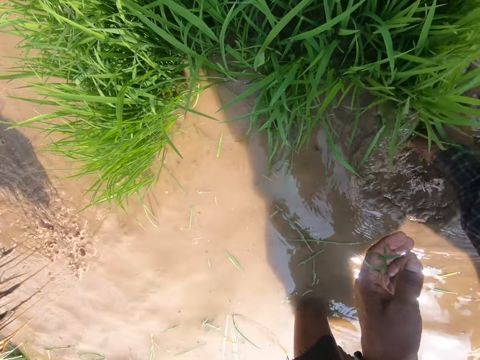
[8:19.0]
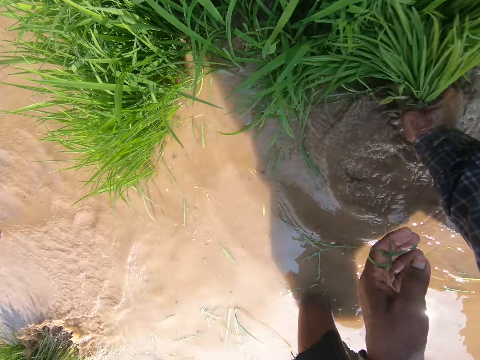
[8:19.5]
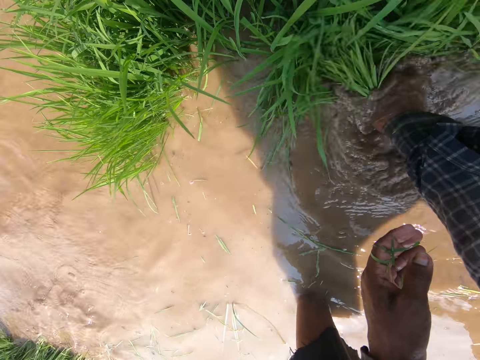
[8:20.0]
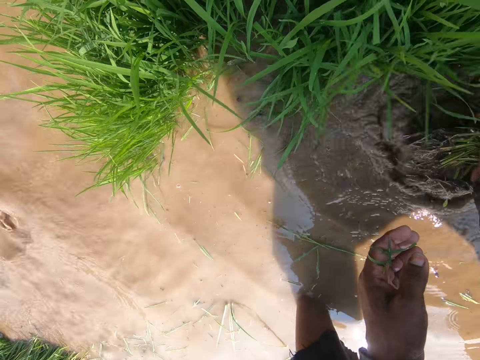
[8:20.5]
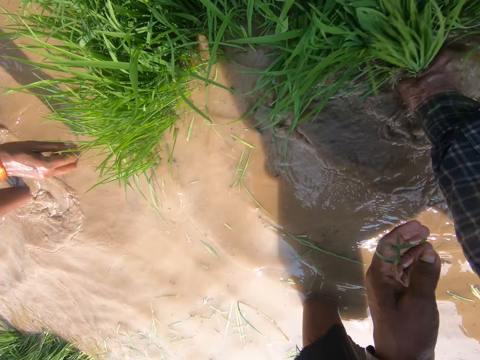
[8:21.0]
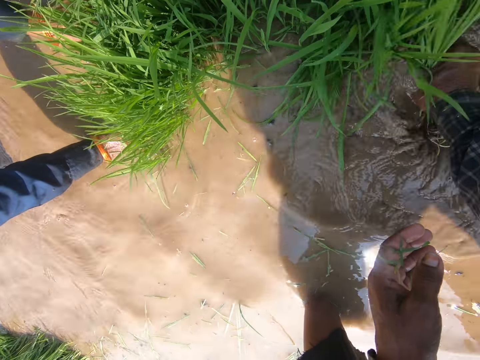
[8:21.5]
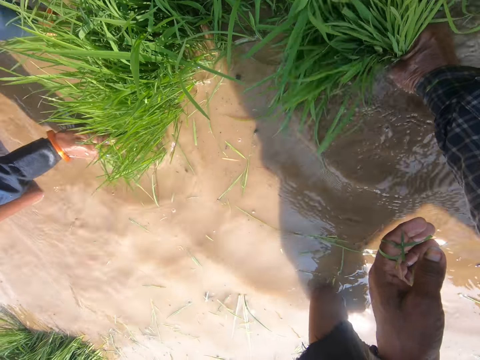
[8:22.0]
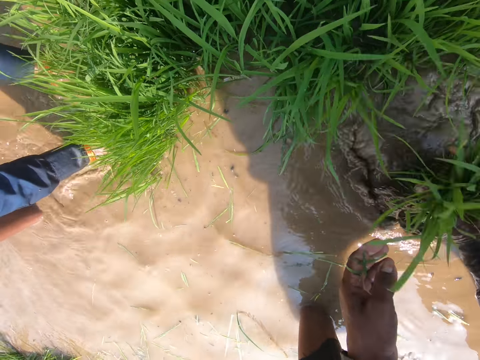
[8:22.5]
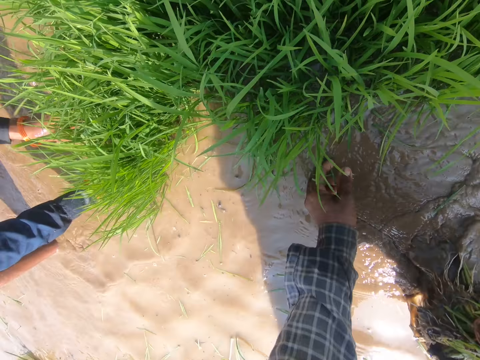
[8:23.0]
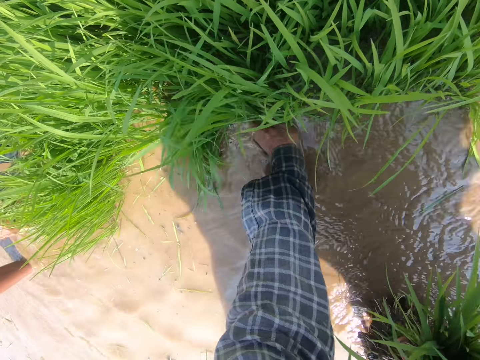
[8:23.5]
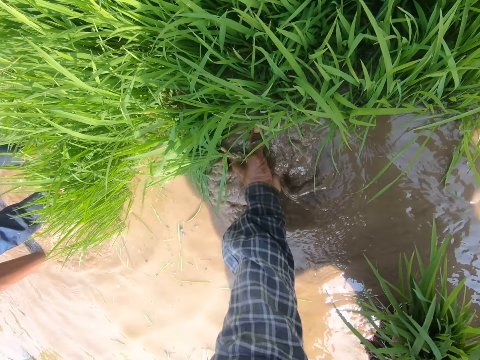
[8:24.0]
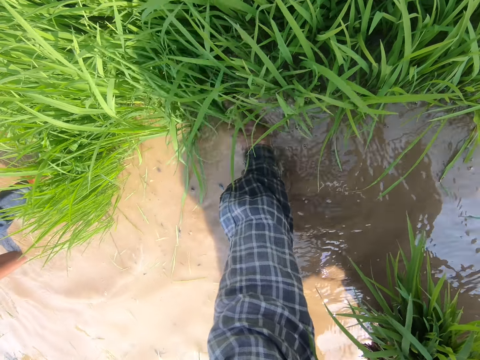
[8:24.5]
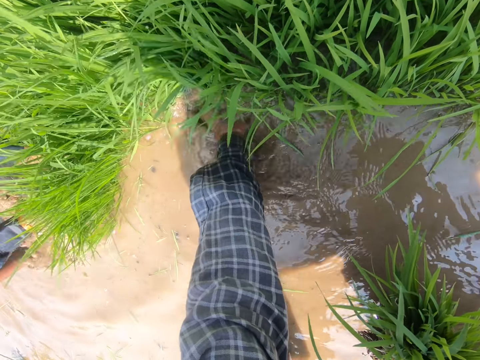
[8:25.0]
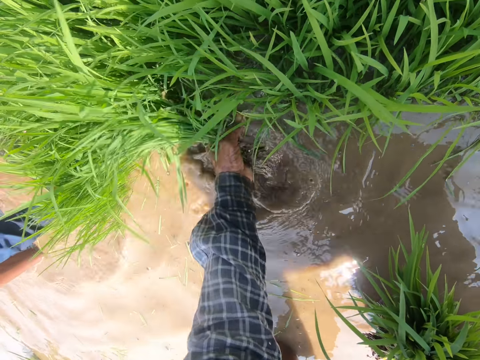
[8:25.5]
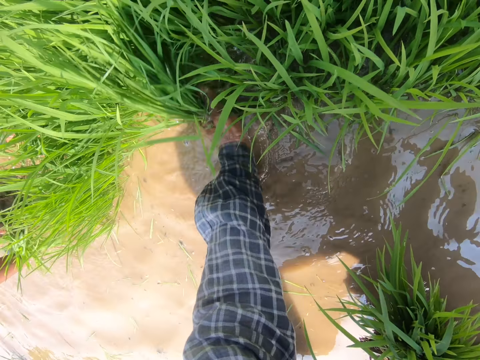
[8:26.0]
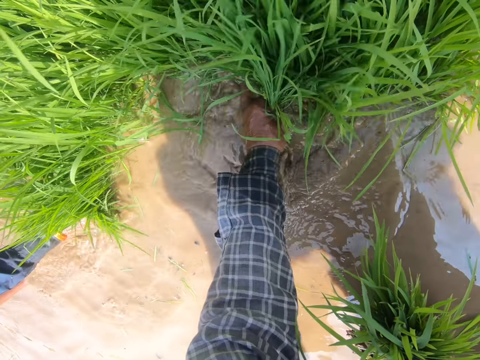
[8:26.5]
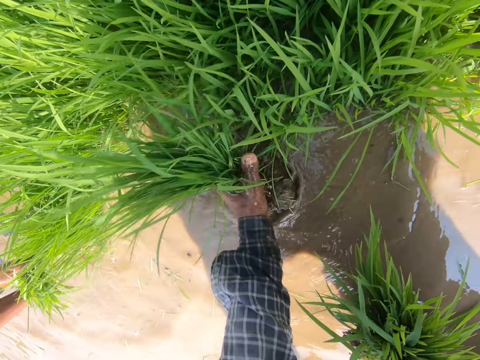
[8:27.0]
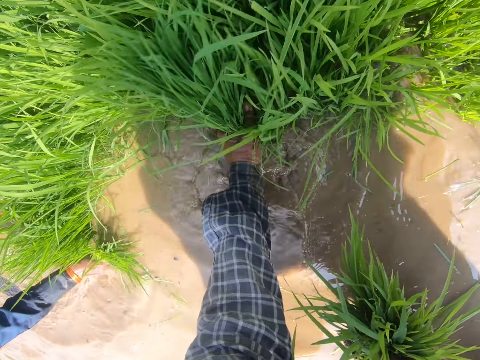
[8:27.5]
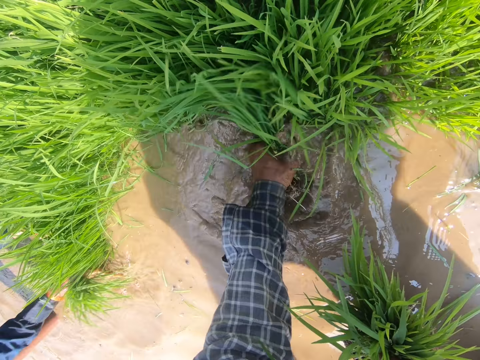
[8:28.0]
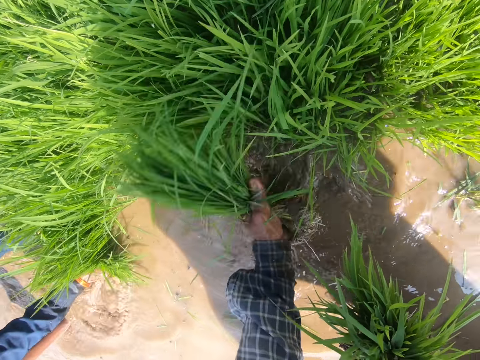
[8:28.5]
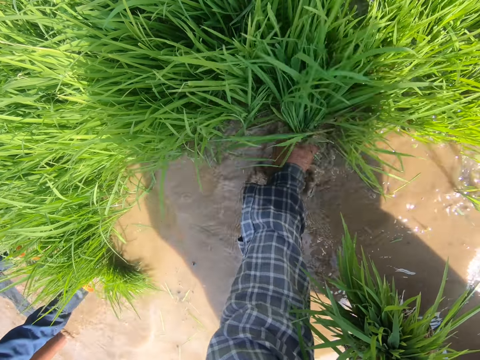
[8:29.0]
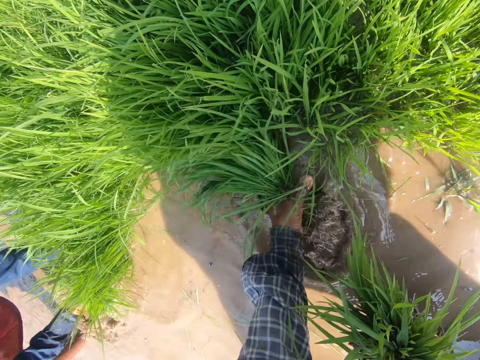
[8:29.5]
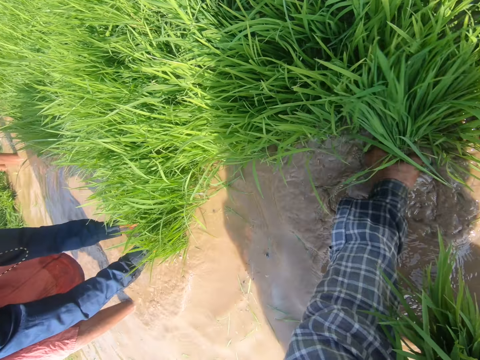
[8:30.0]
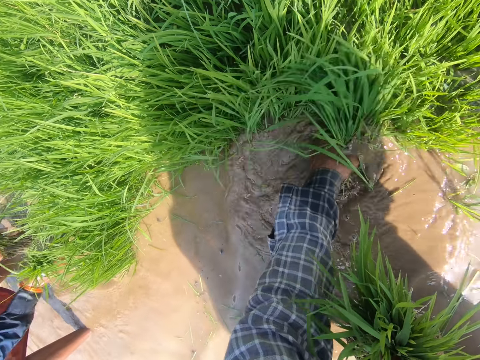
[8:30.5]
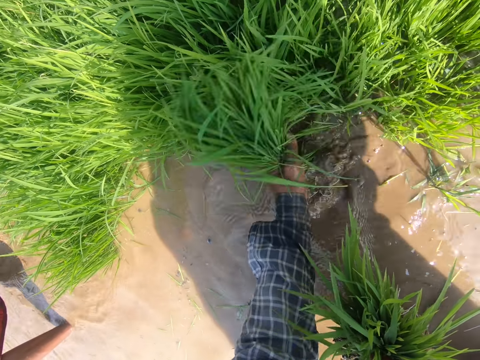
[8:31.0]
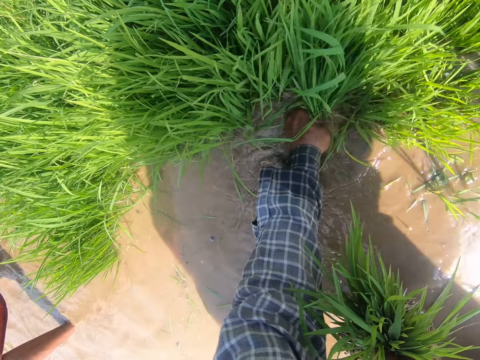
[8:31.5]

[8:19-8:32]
A person pulls rice. The camera wearer pulls rice with his right hand. He pulls rice with his left hand. The person pulls rice with his hand. The camera wearer pulls rice with his left hand.

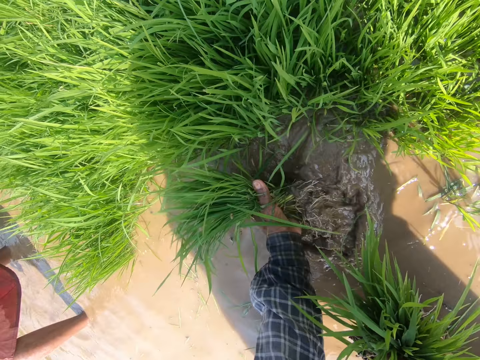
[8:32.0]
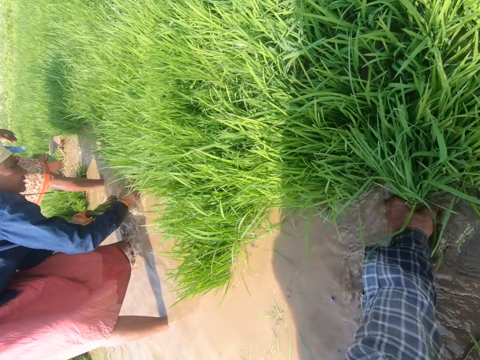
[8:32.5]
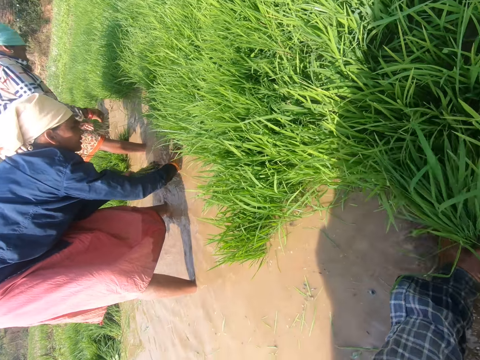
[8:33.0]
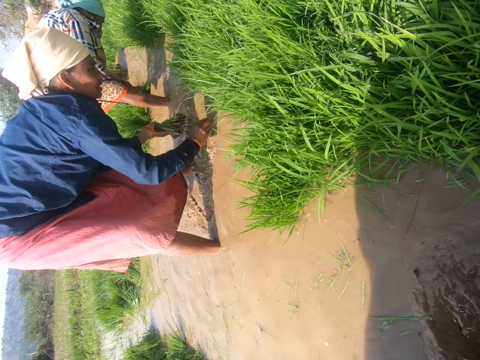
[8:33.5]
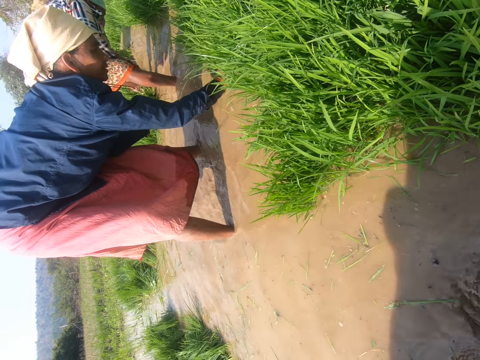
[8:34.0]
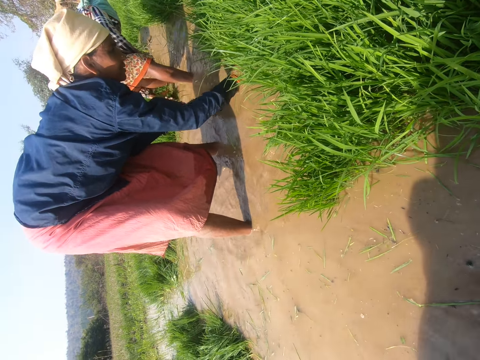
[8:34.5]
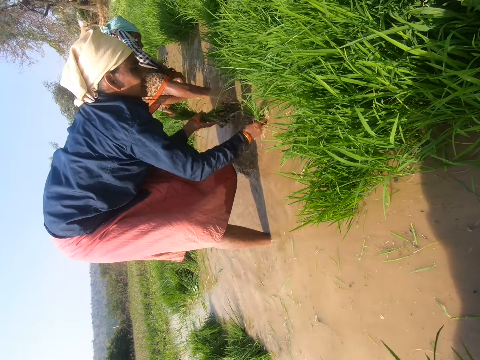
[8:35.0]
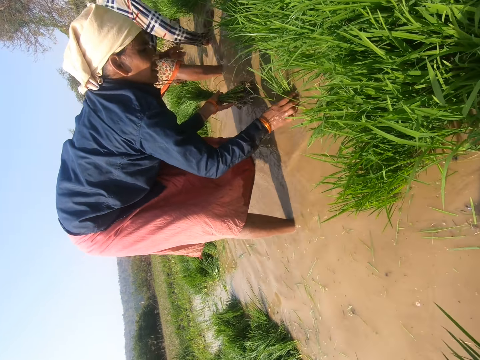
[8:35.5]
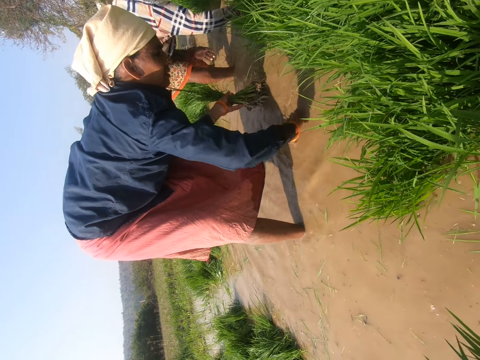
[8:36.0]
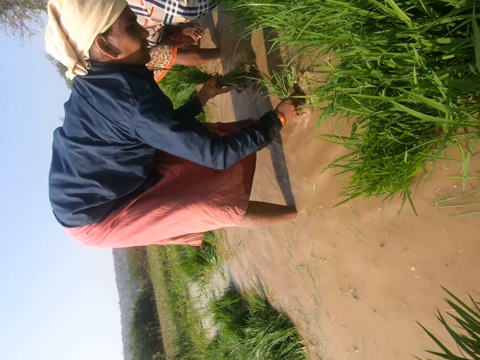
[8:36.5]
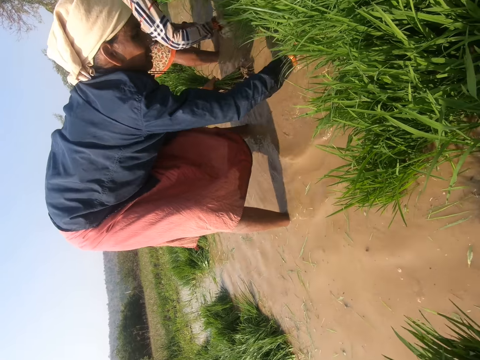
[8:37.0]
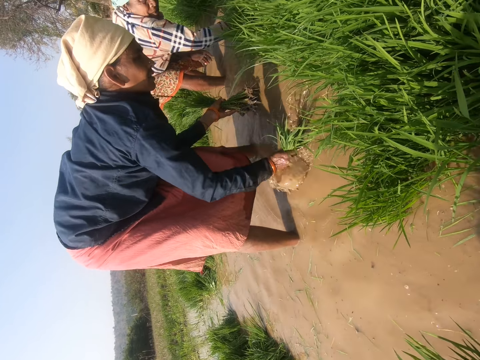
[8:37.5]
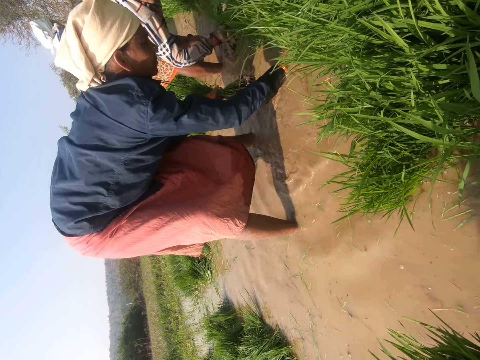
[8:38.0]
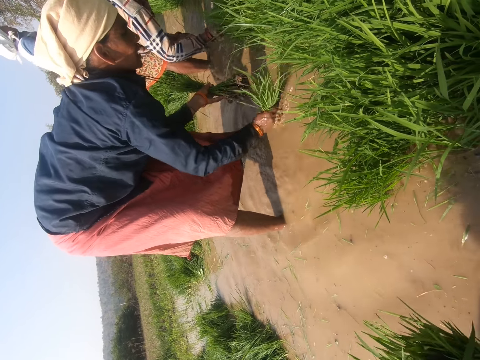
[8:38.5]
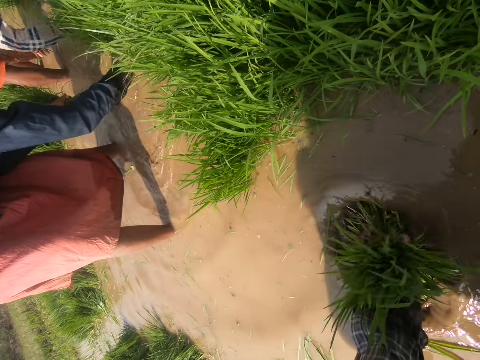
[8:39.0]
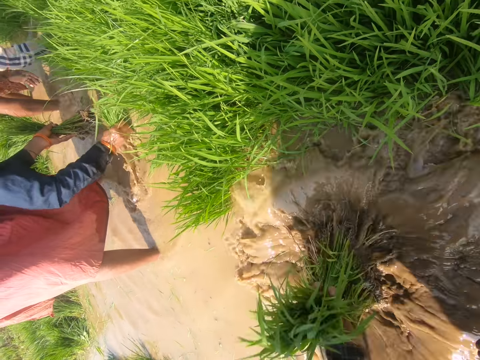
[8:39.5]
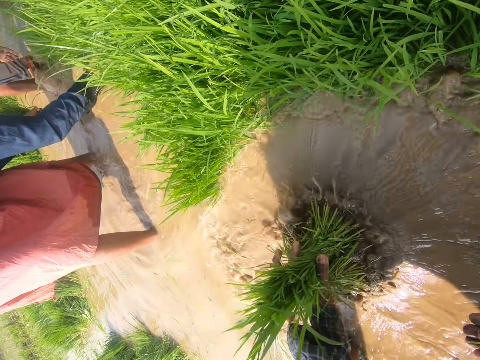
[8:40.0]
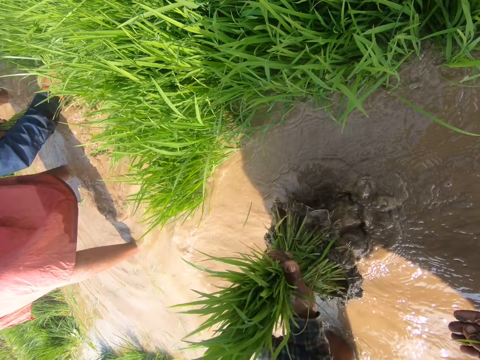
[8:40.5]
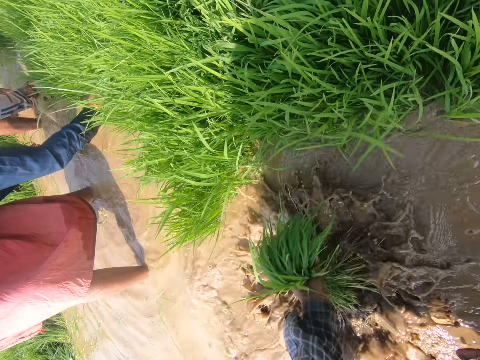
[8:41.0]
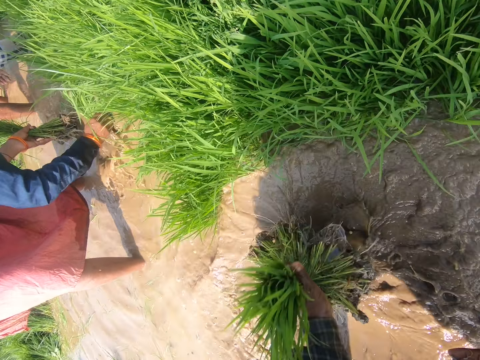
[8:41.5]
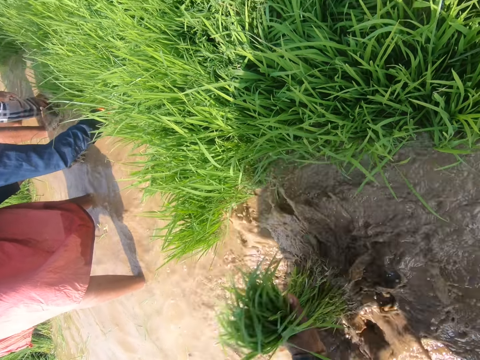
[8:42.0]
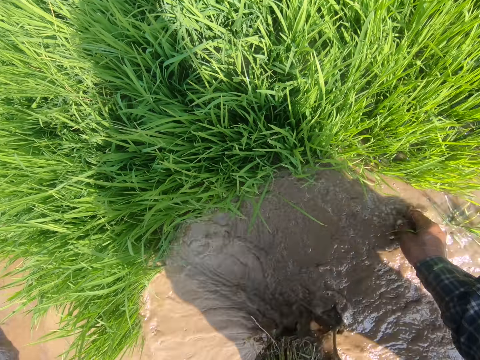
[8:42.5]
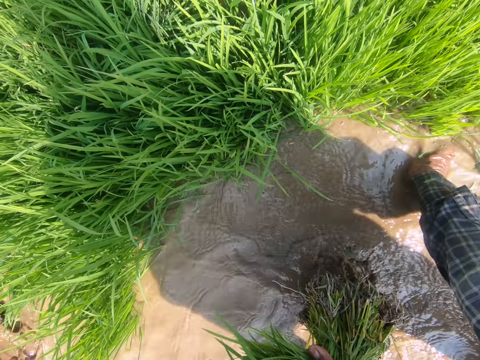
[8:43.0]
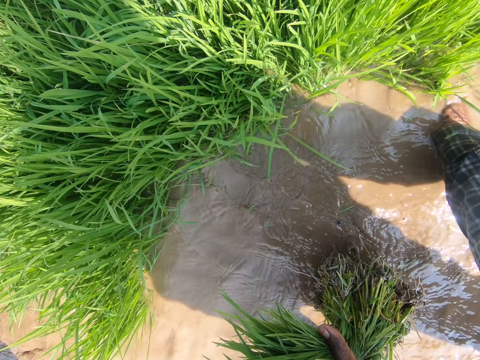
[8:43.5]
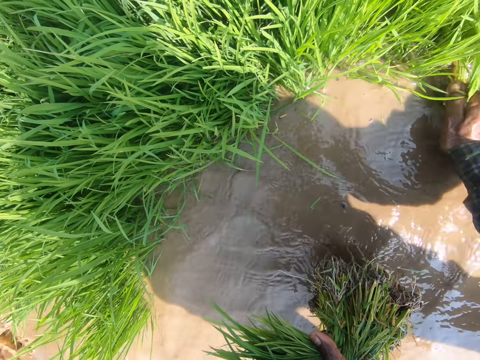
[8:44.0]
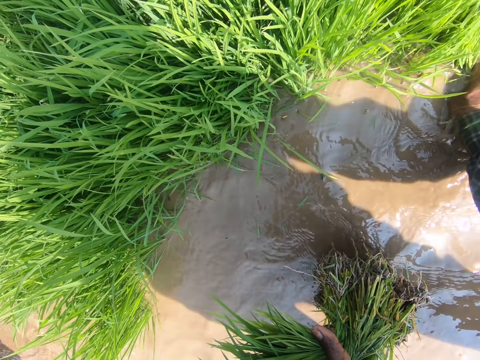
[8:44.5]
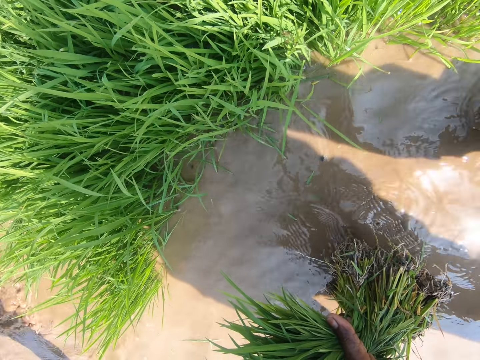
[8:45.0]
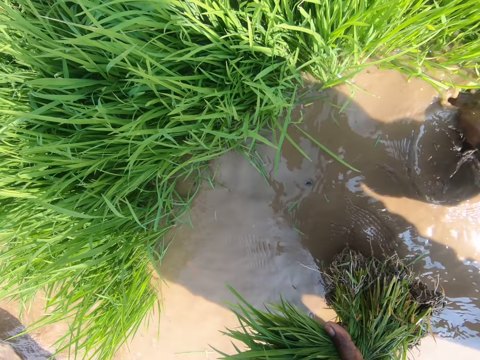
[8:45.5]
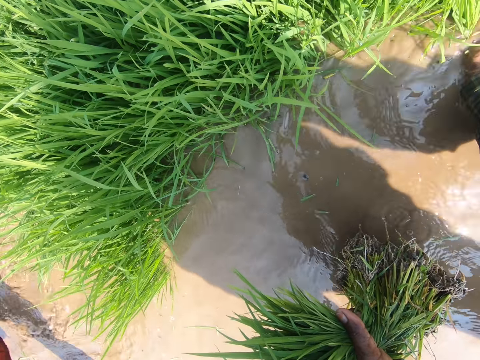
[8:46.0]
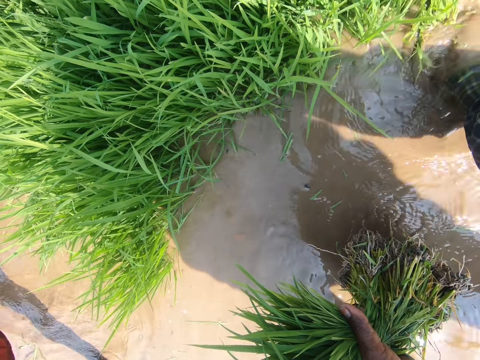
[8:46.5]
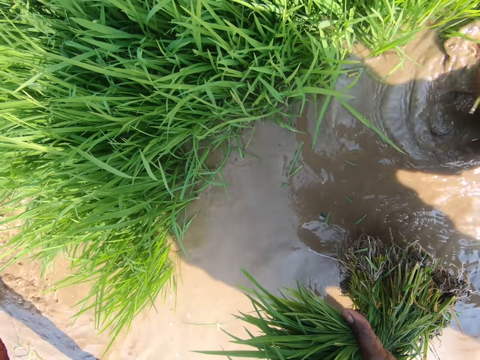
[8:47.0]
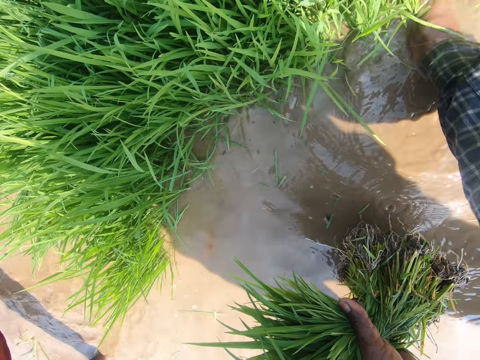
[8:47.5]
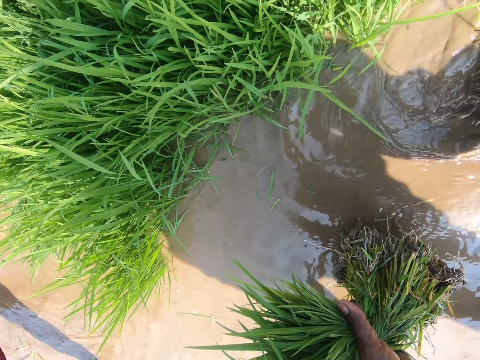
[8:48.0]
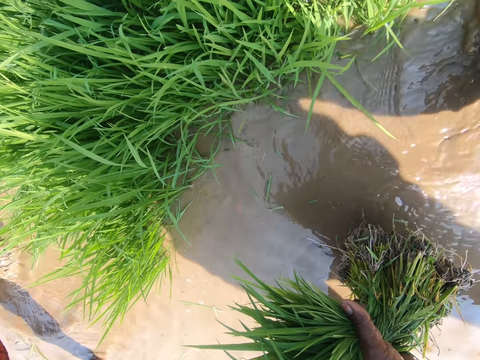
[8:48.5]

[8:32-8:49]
The camera wearer looks around the farm. A person pulls rice with her hand. The camera wearer washes the dirt off the rice in the water. He pulls rice with his right hand.
